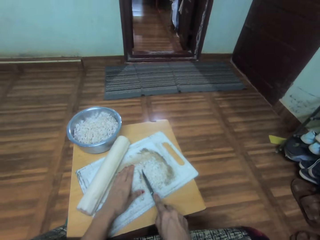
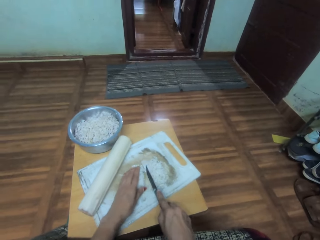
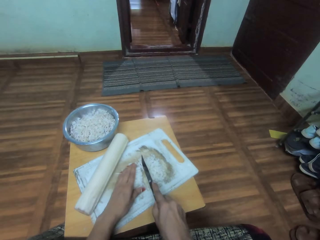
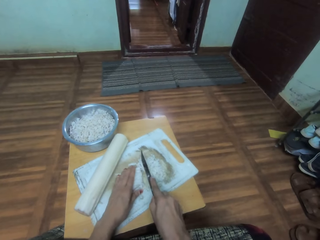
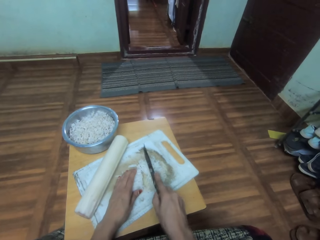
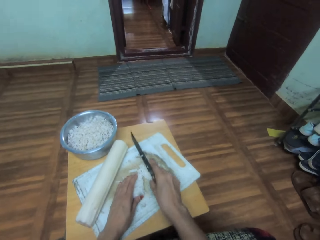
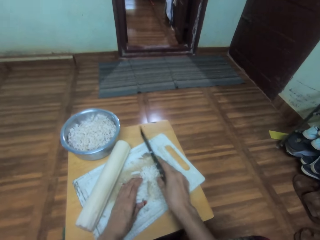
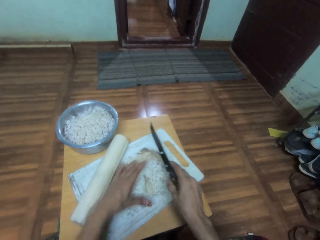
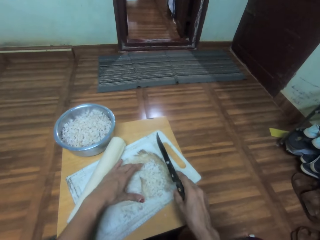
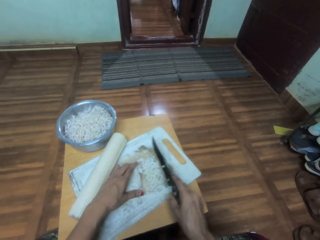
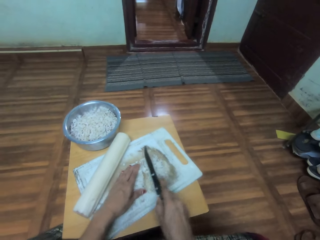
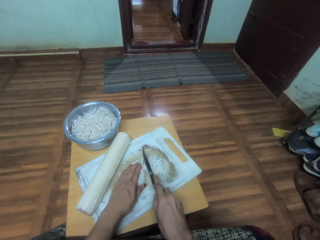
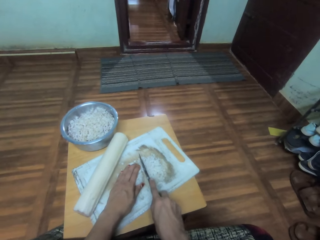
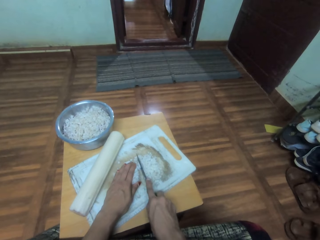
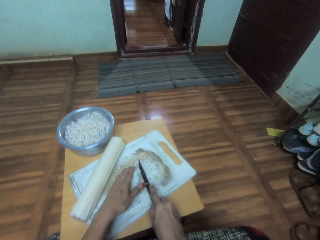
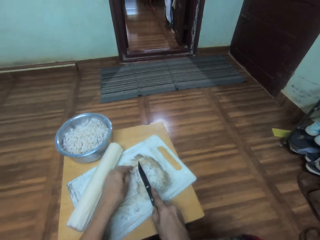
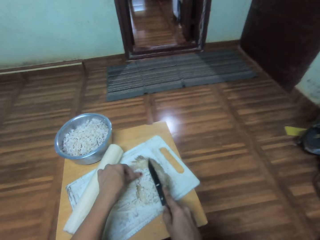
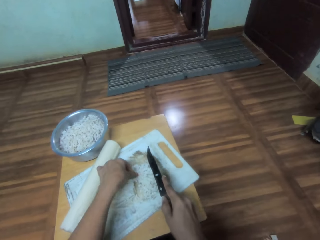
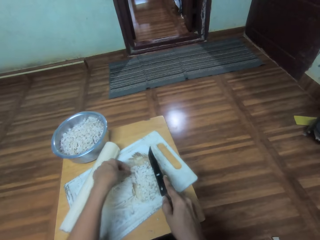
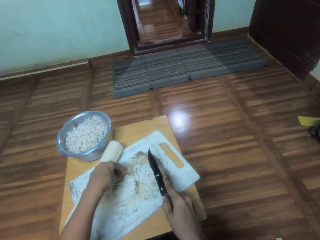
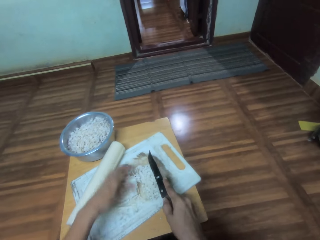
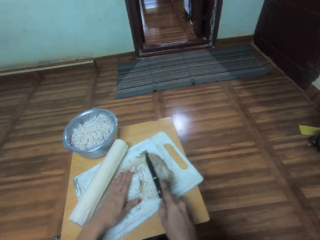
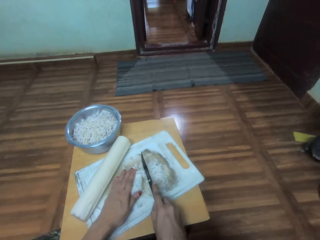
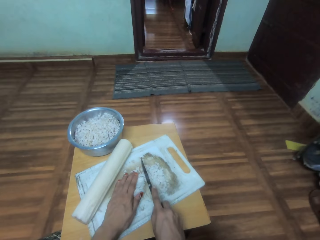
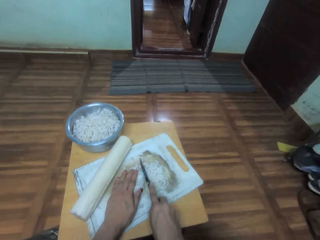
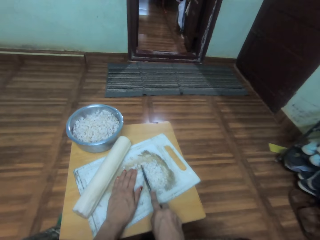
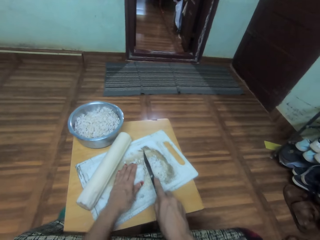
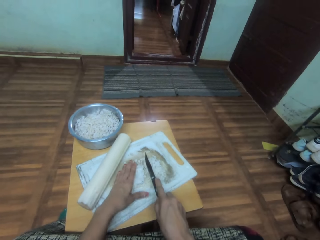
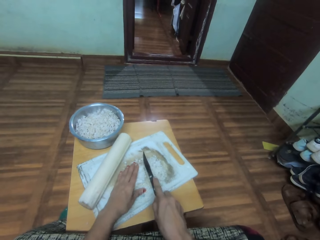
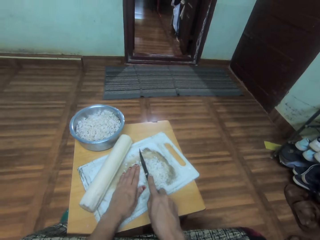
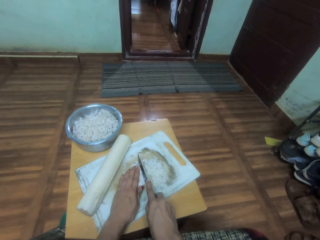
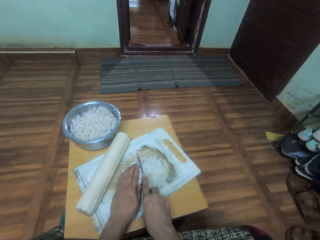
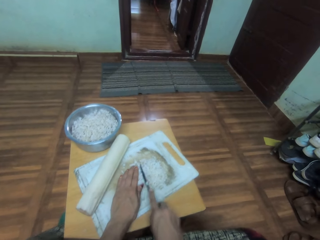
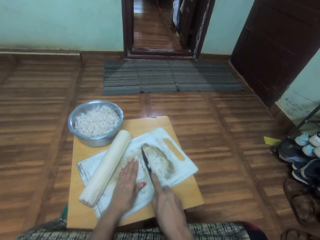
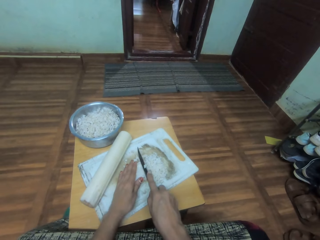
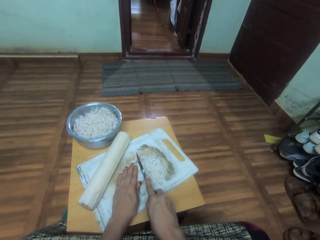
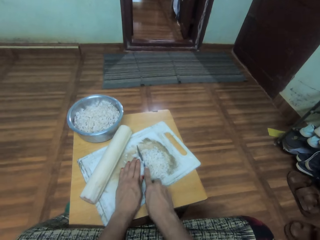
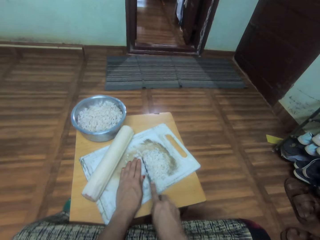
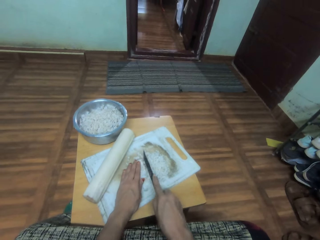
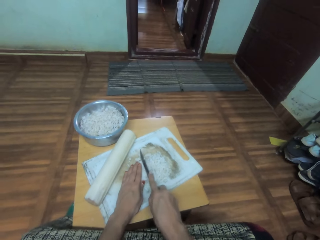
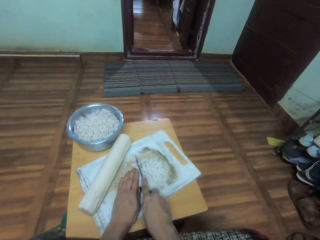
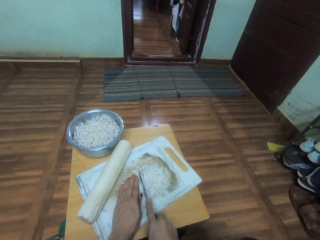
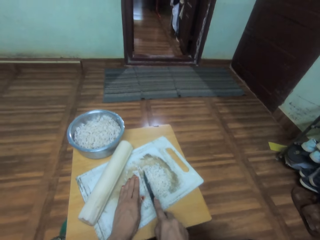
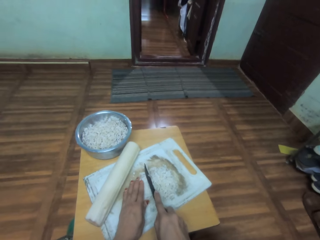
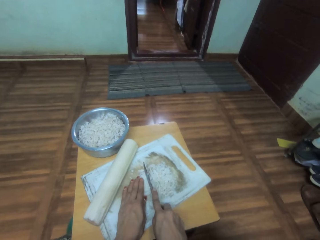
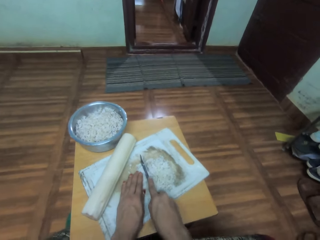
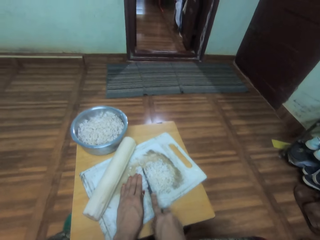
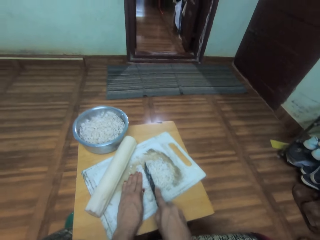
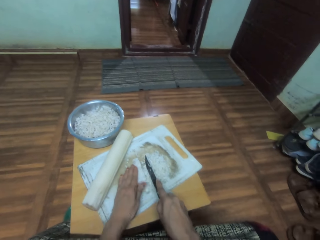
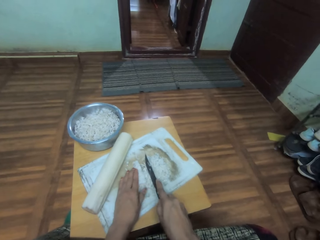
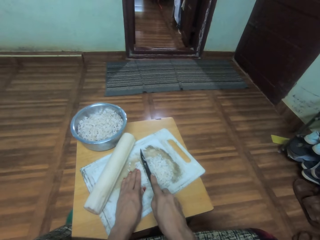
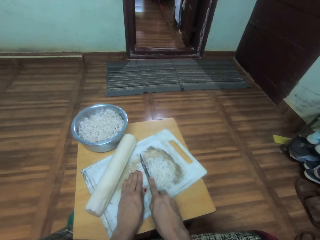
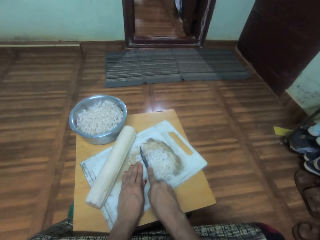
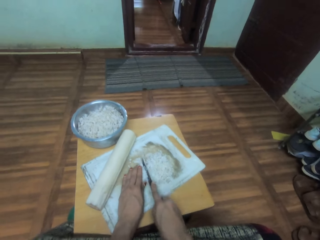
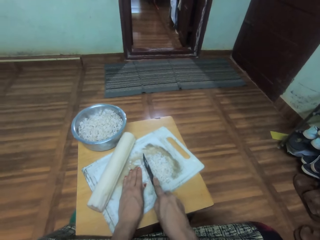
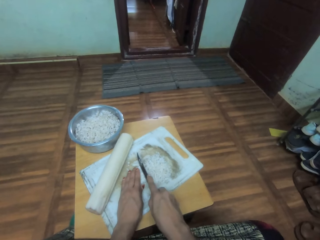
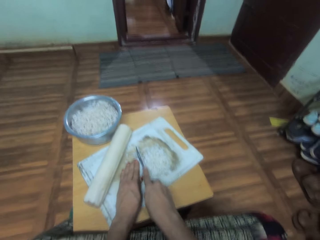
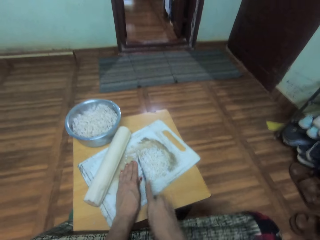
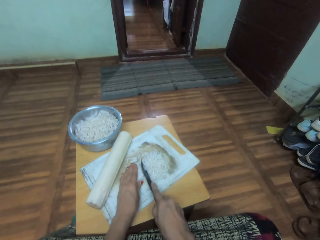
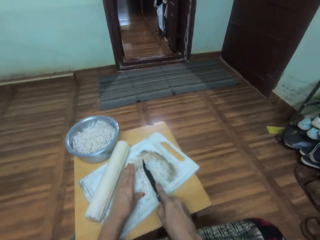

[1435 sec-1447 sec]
The camera wearer holds something. They cut something. They move something. They cut something.

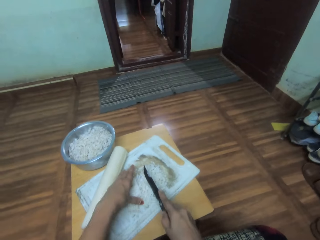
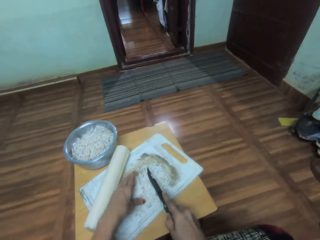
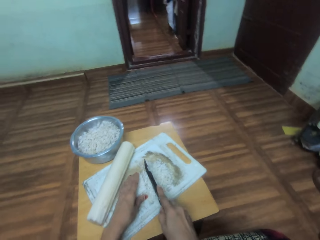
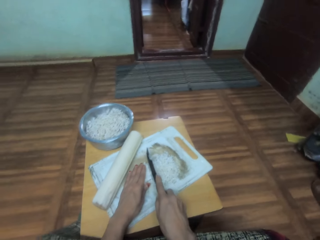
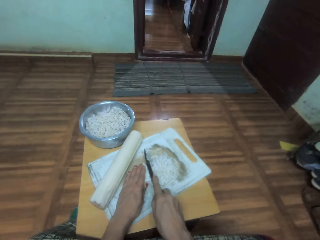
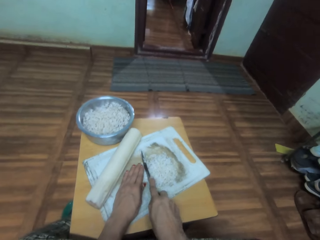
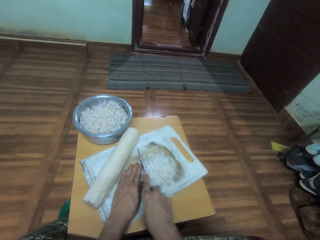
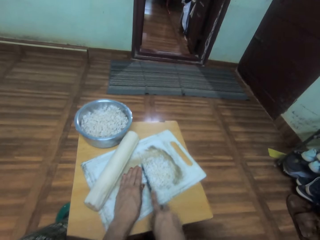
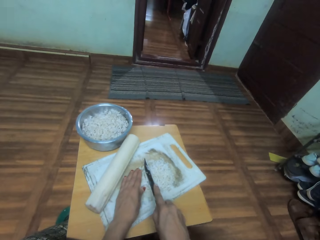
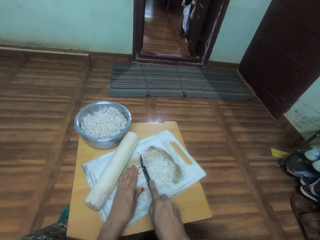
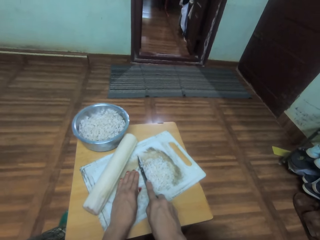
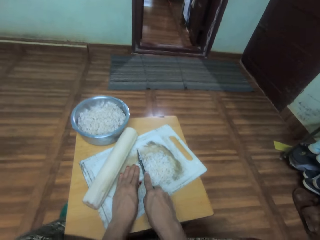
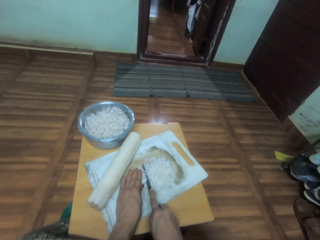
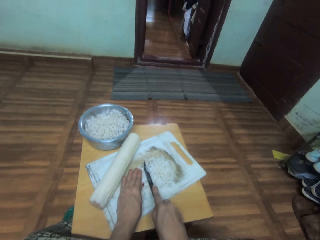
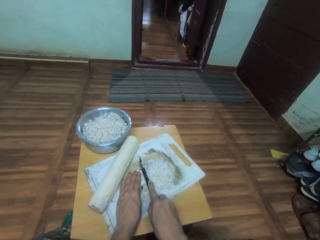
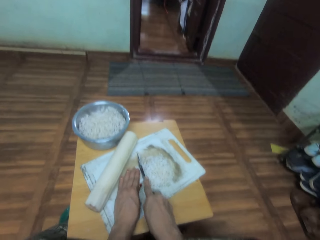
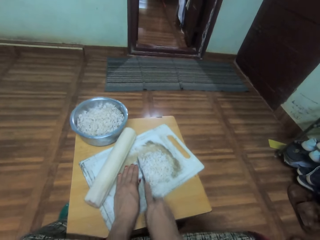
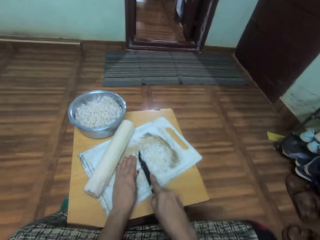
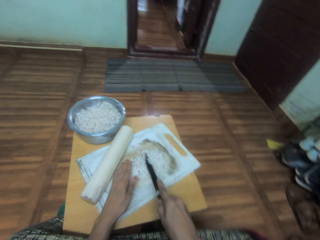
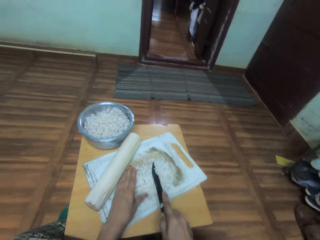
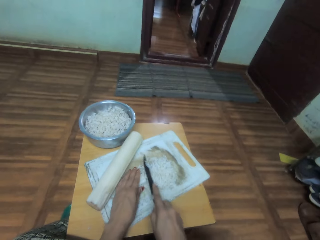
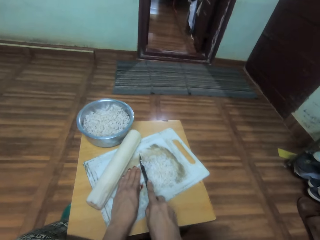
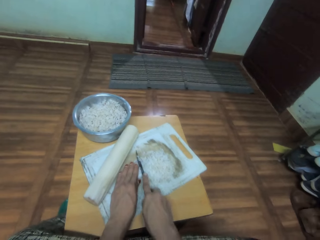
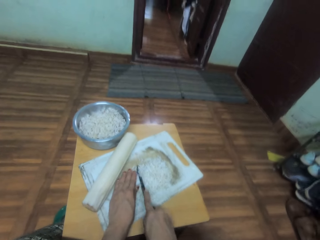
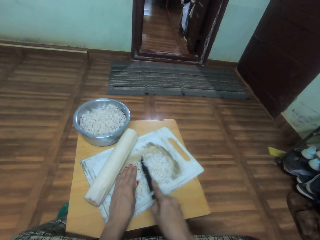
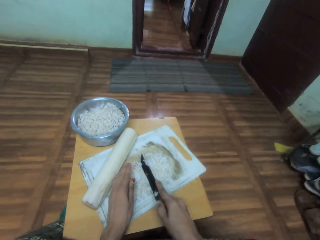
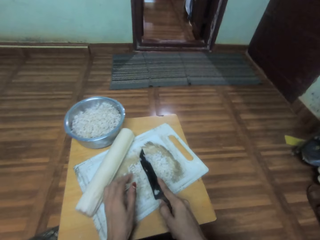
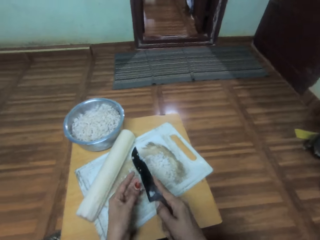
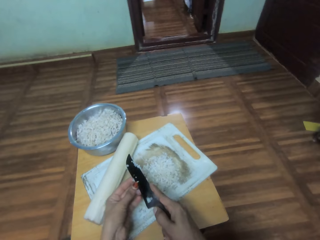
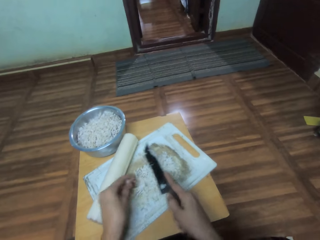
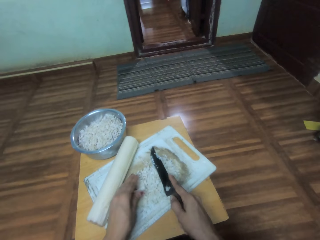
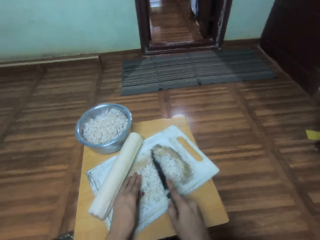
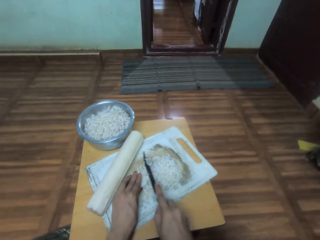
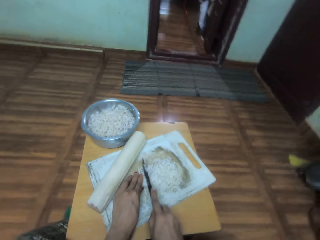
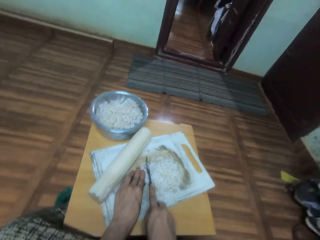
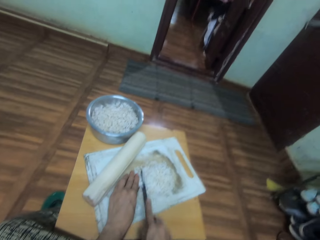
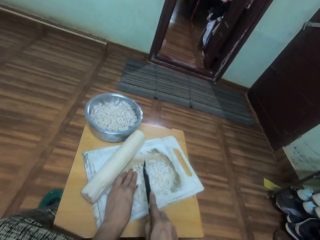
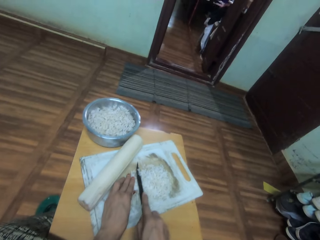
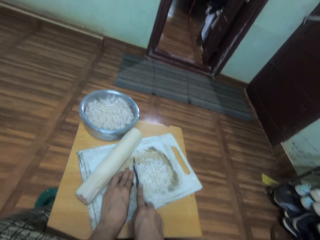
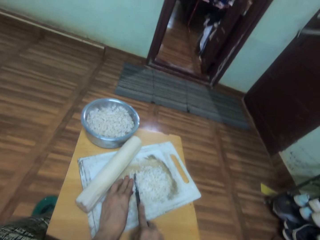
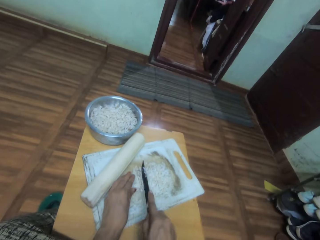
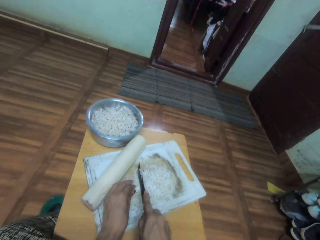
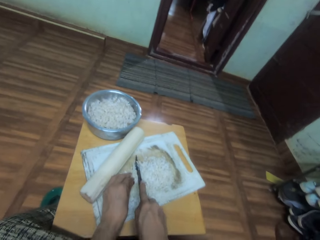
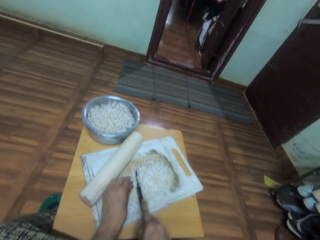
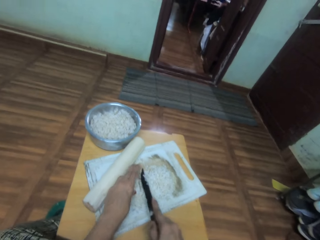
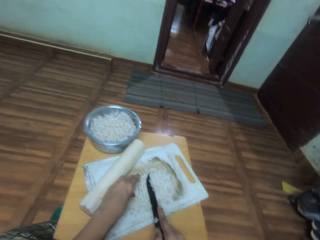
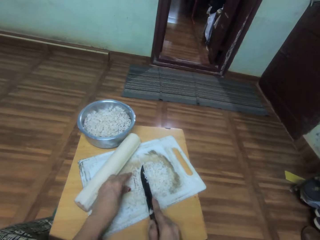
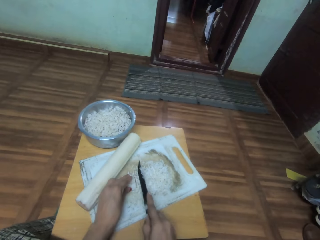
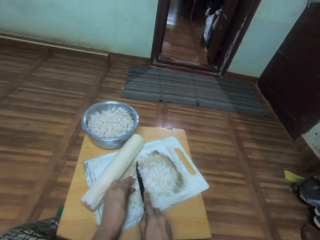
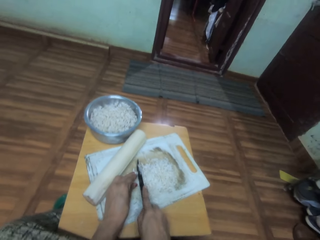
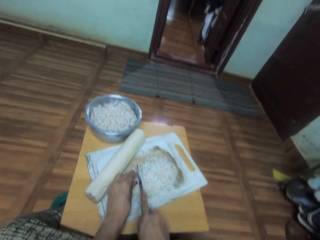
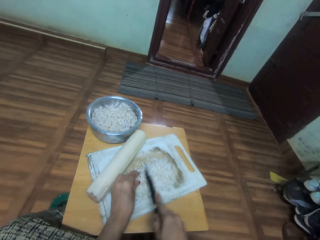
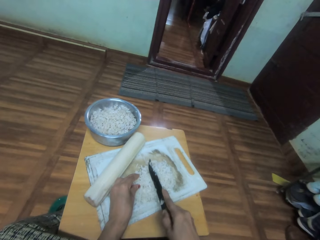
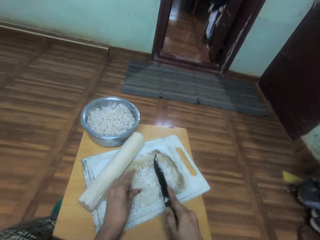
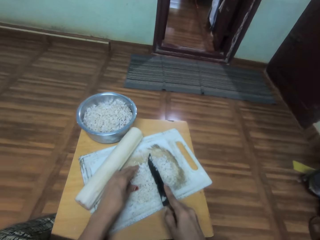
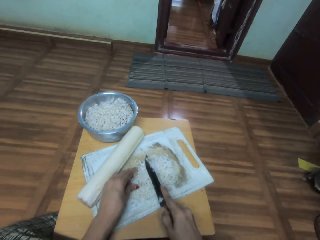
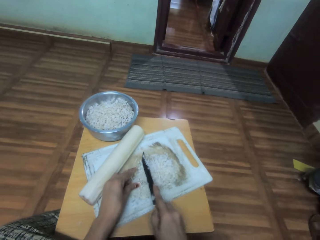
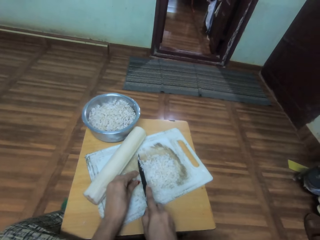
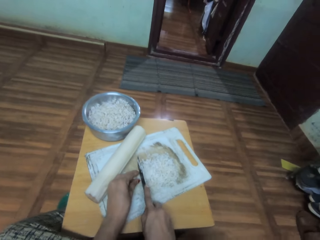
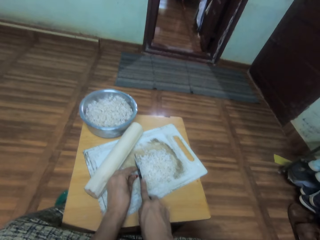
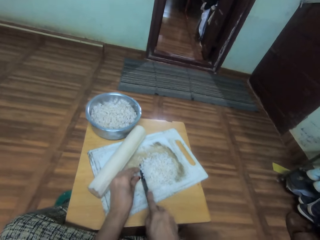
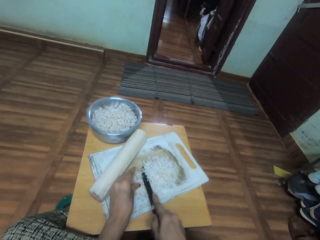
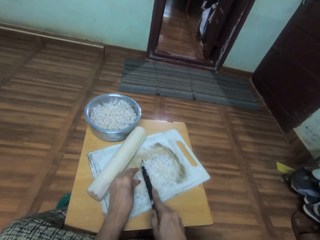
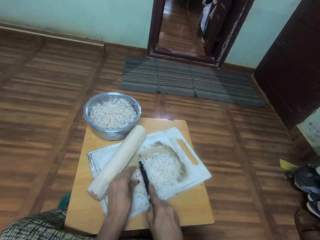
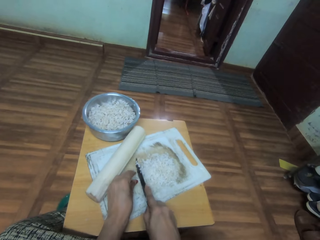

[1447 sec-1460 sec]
The camera wearer removes something on the knife. They hold something and cut something.
